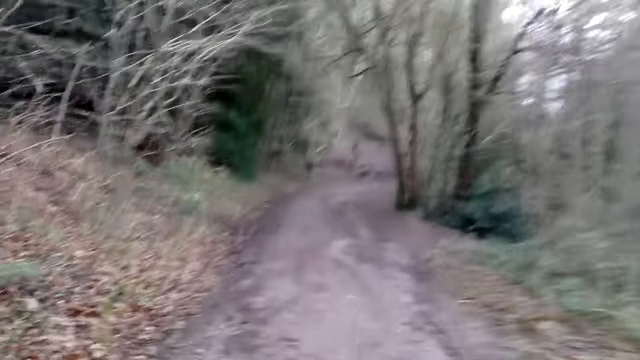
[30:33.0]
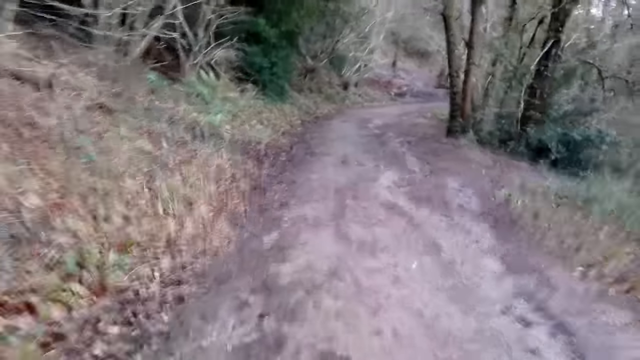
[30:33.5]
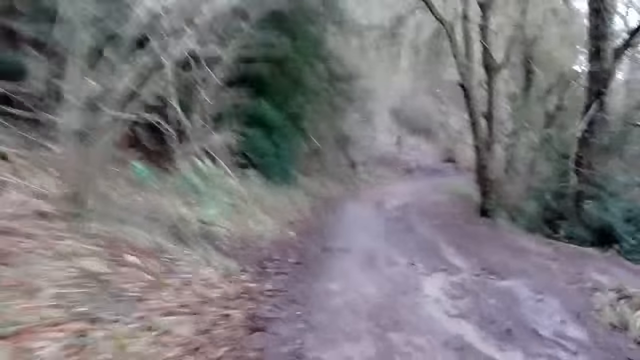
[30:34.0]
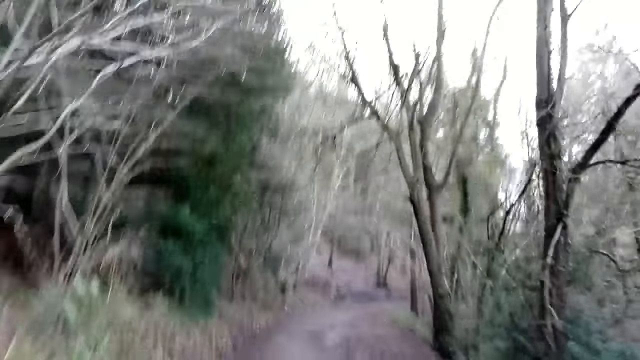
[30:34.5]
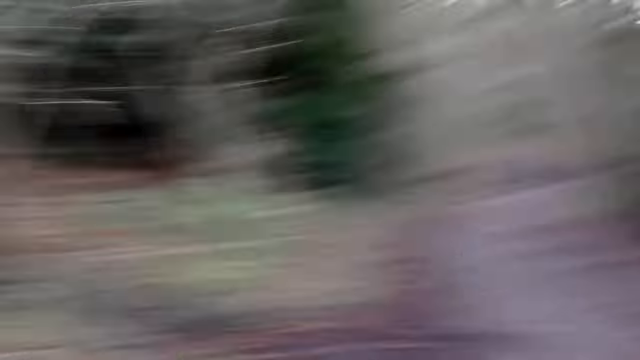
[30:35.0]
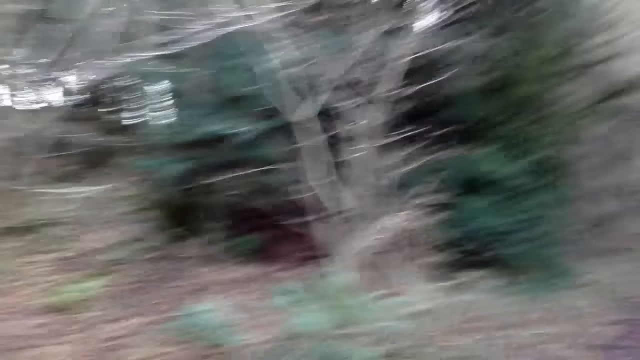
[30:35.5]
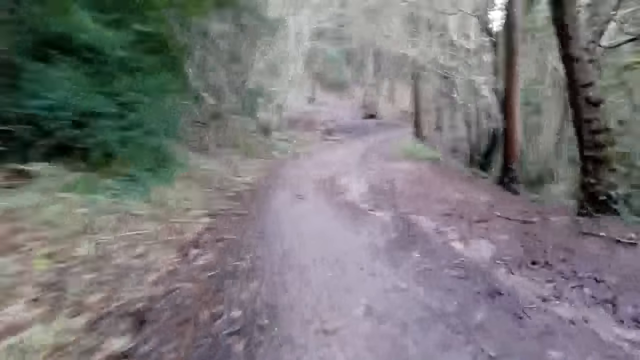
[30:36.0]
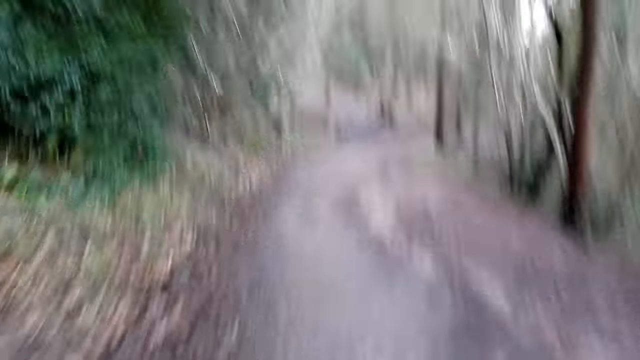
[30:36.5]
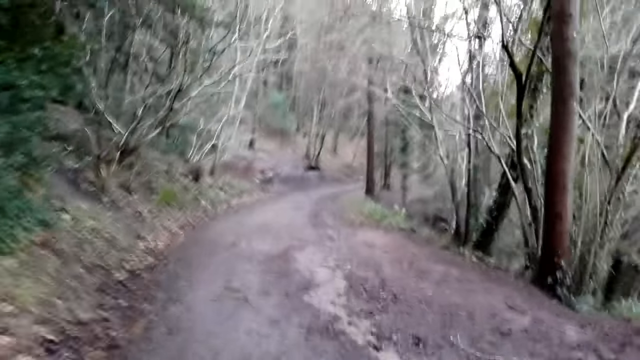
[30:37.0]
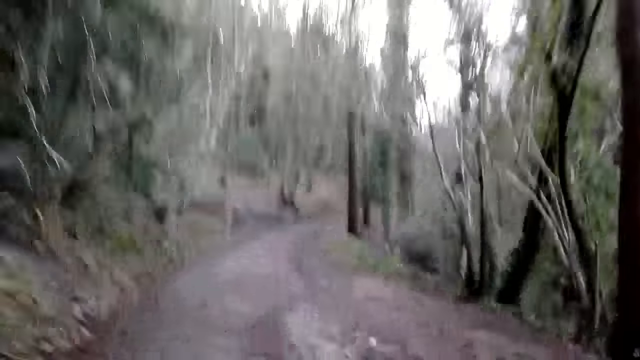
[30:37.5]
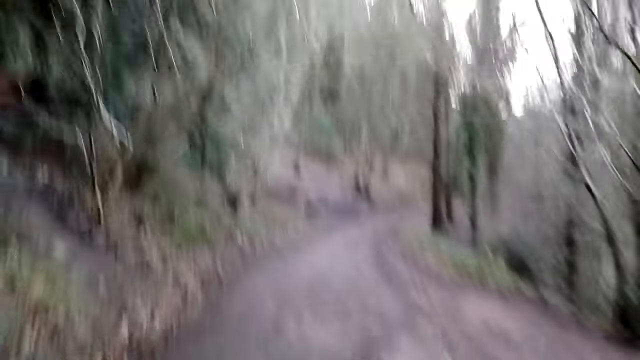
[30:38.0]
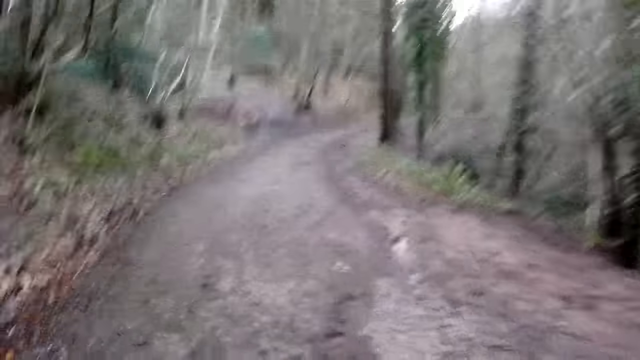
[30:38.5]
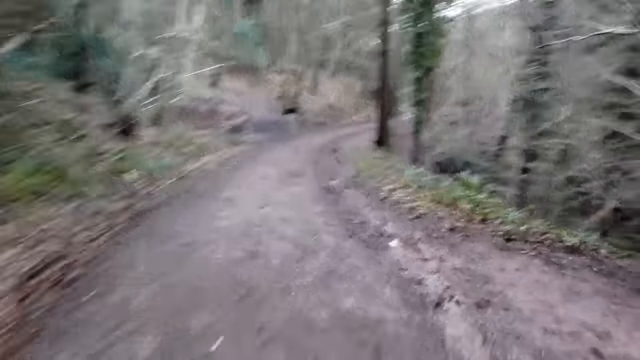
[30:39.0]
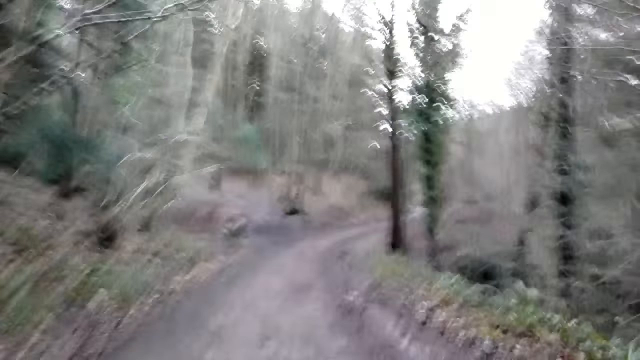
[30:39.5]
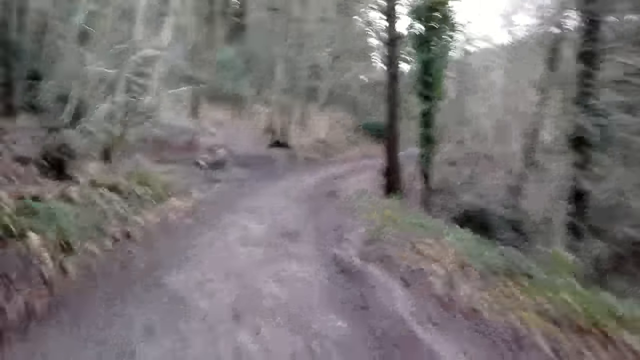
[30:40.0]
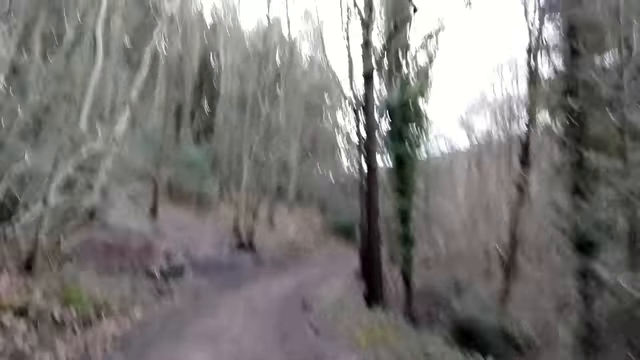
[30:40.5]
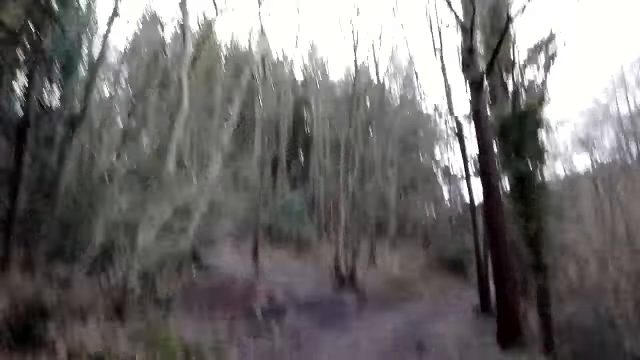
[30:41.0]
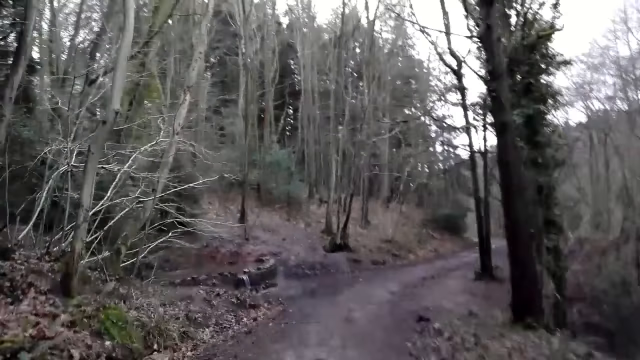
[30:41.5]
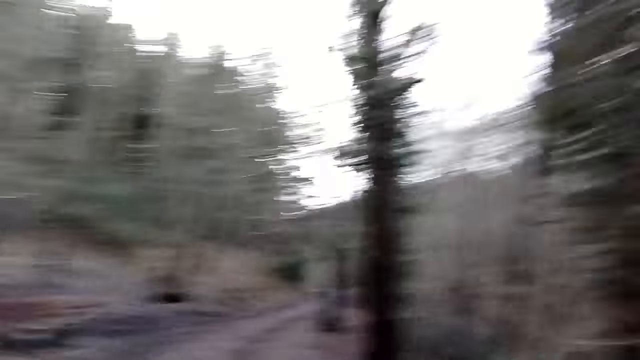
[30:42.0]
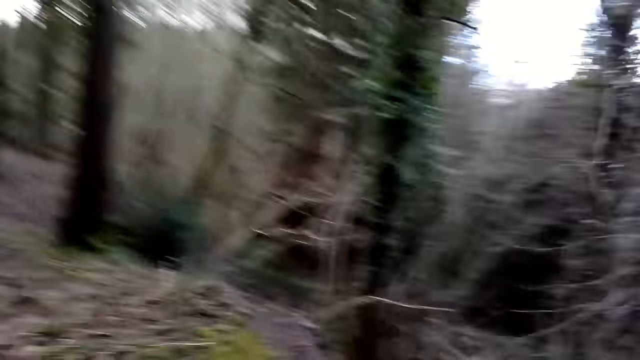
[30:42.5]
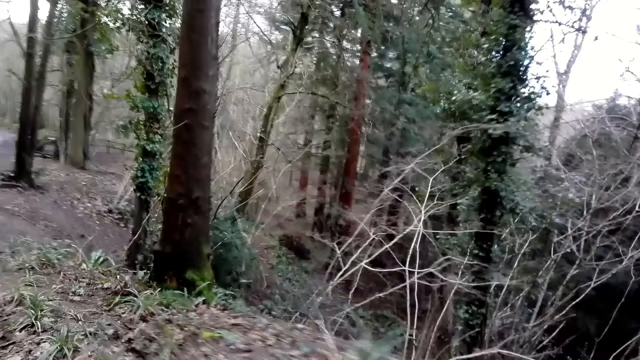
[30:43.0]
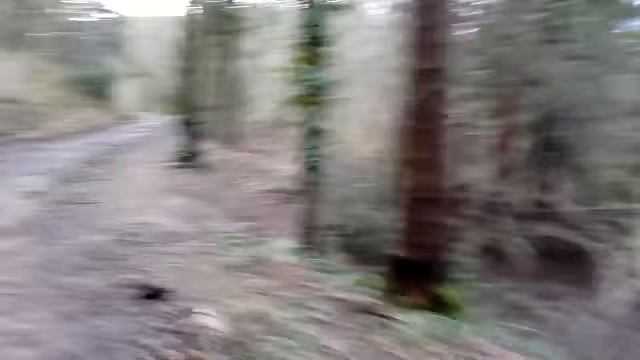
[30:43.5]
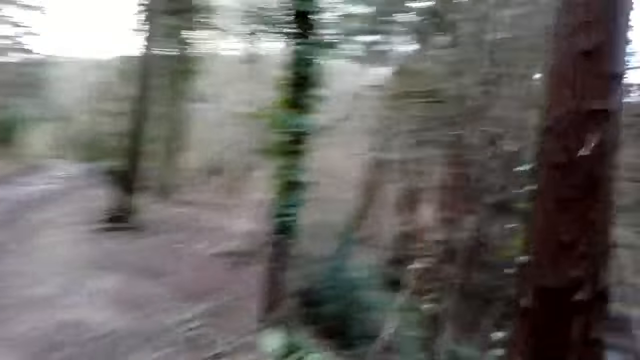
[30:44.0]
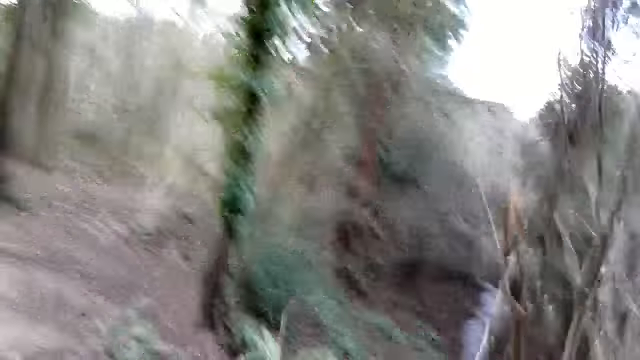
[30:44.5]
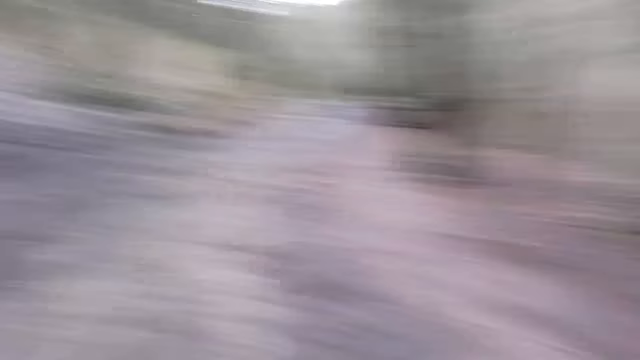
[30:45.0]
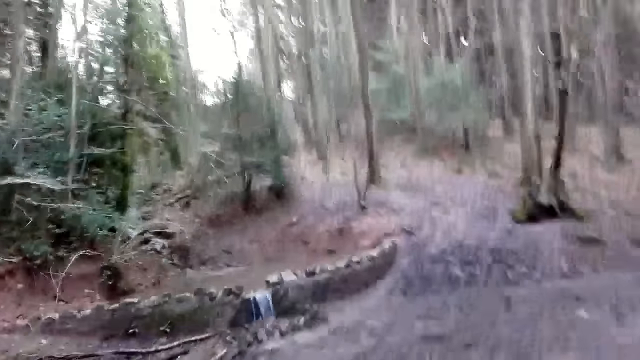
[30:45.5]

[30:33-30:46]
The camera wearer looks around. They jog on the pathway. They look around.

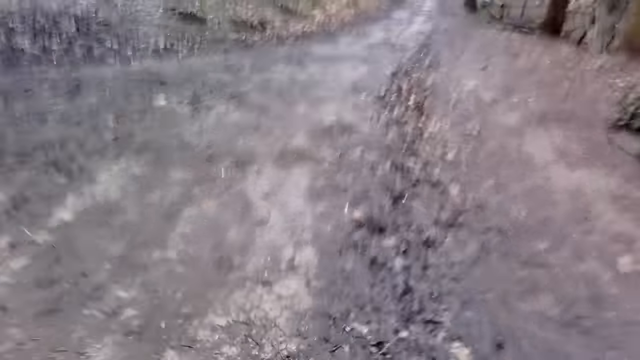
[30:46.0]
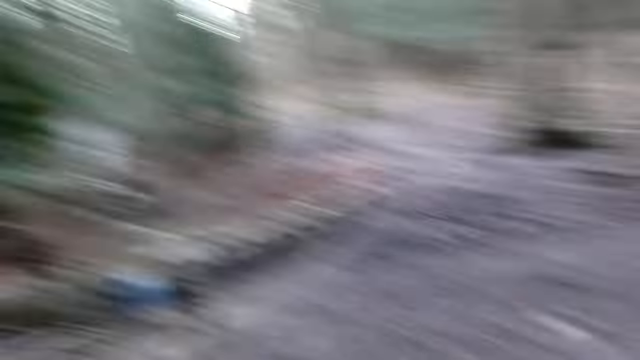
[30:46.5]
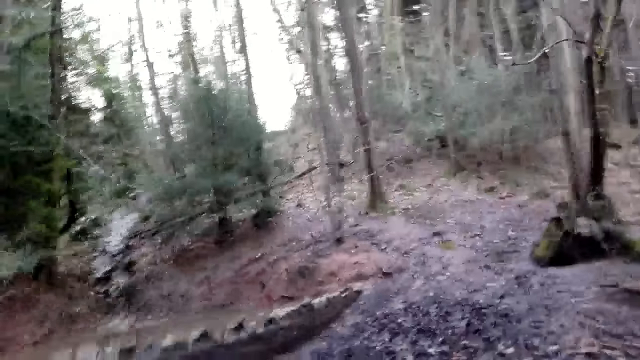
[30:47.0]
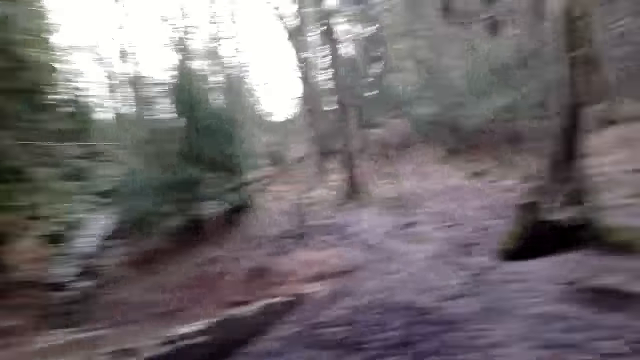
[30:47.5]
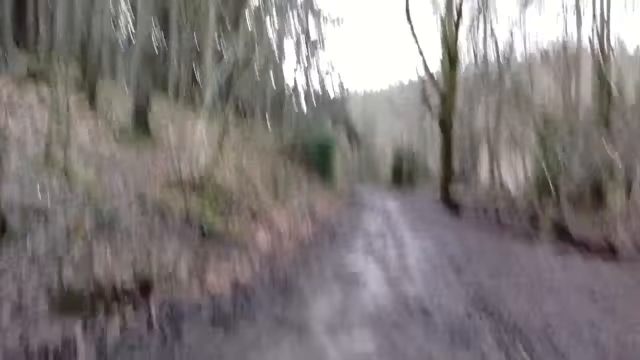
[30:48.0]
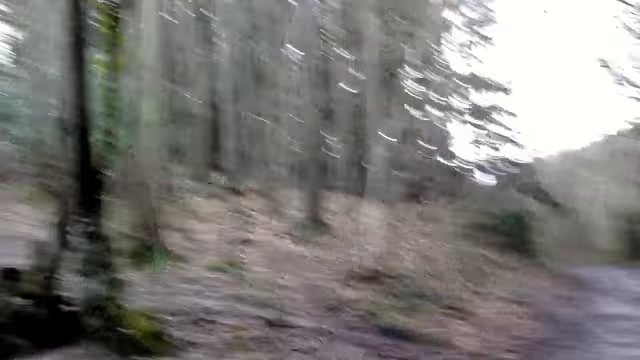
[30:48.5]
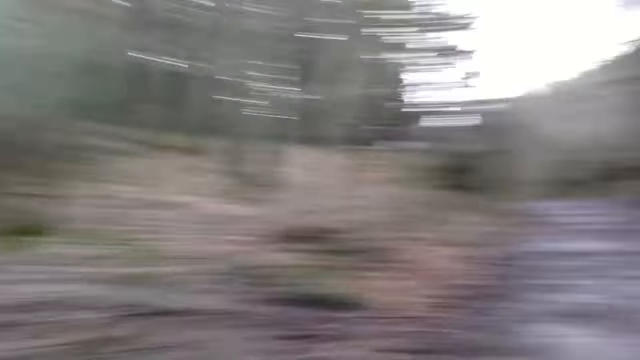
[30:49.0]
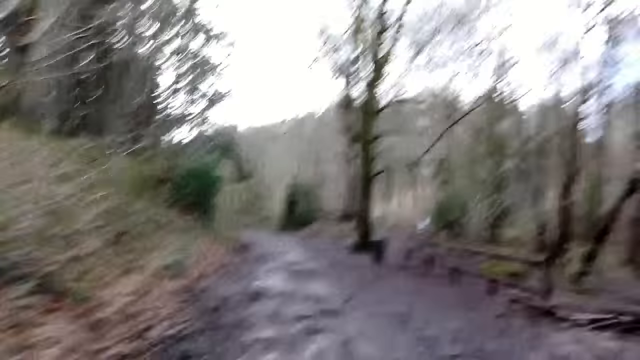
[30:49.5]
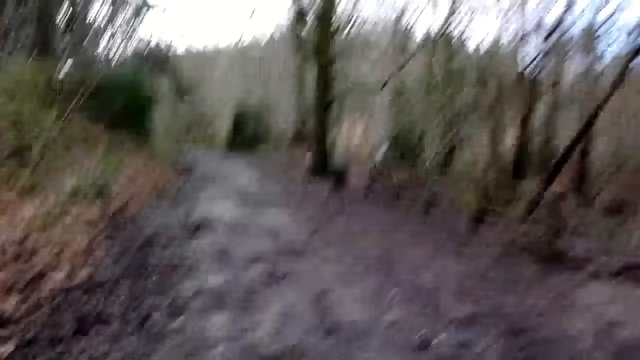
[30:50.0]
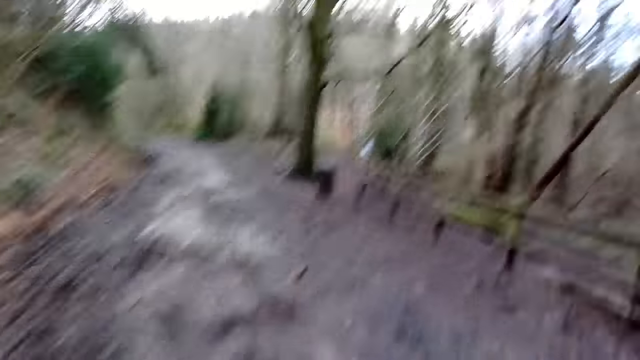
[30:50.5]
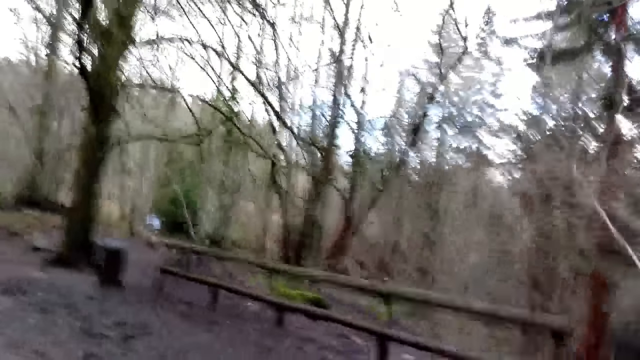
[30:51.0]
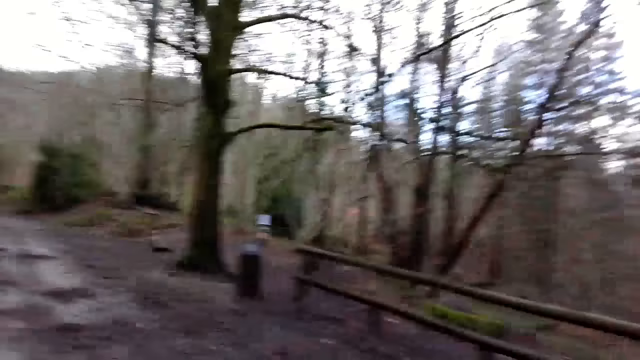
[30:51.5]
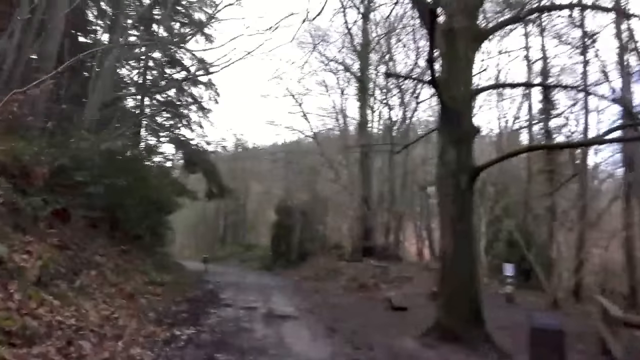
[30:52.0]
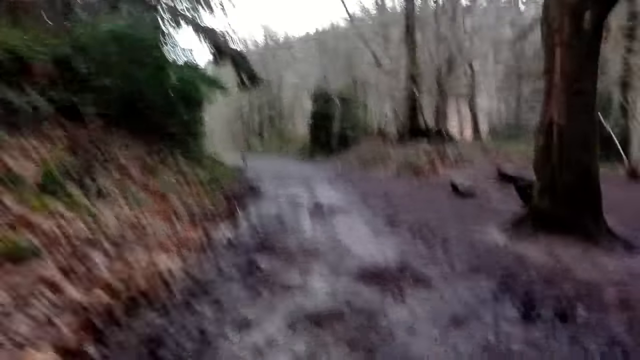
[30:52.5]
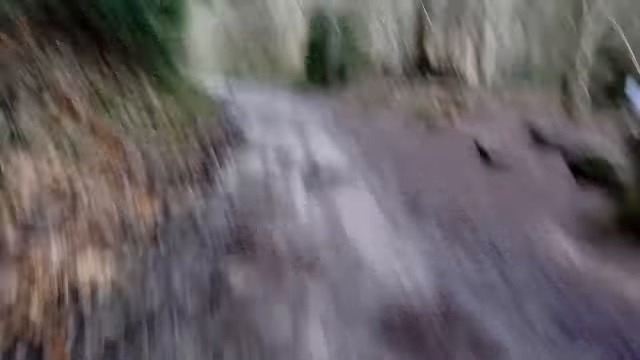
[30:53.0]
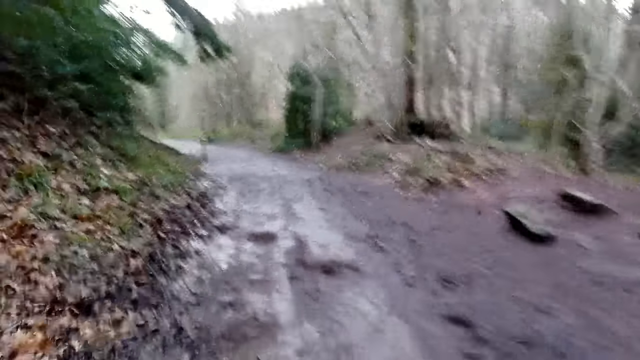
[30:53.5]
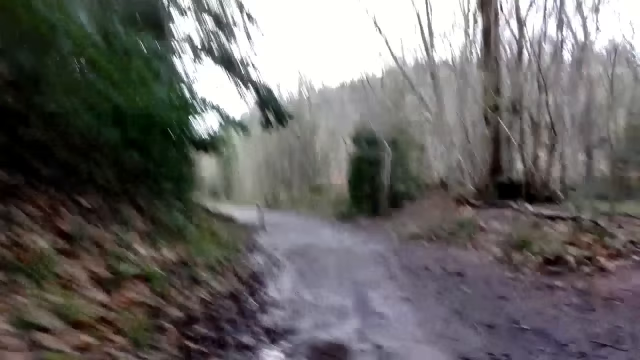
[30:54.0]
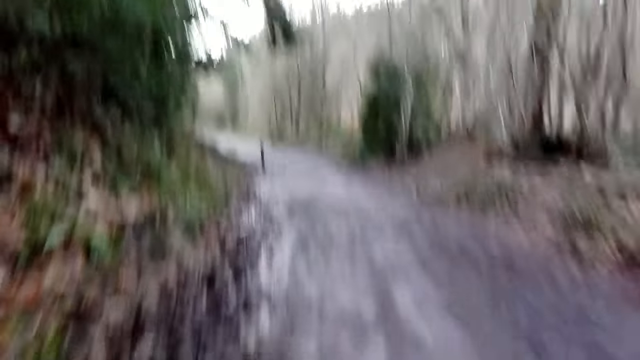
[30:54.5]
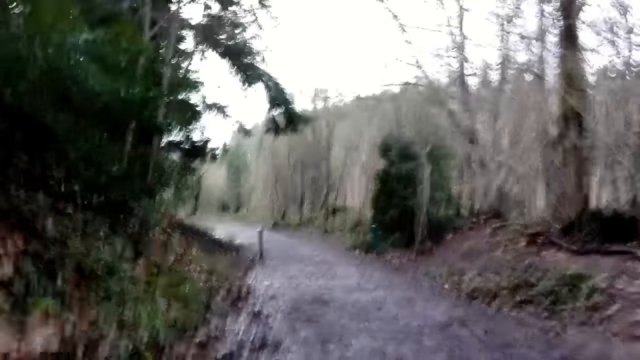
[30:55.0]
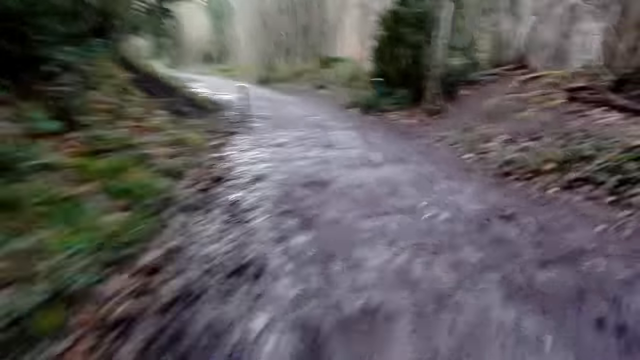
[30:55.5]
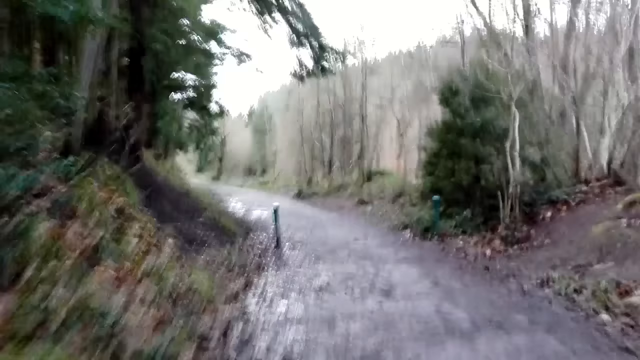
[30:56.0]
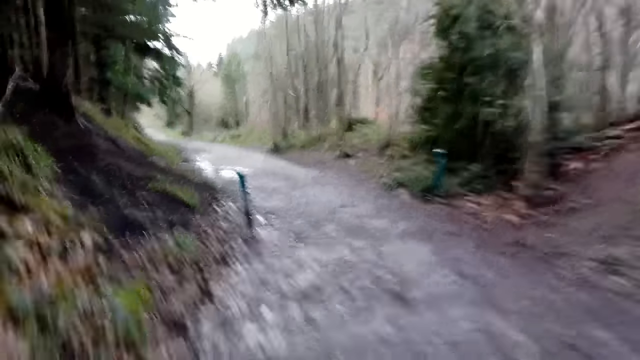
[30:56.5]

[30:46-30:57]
The camera wearer jogs on the pathway.
